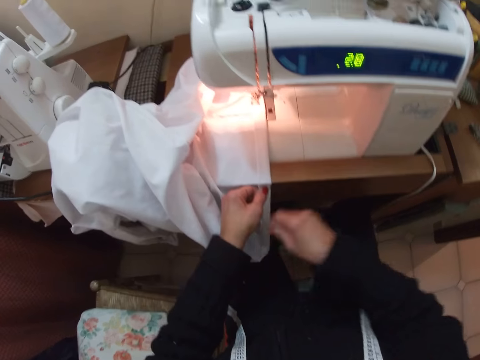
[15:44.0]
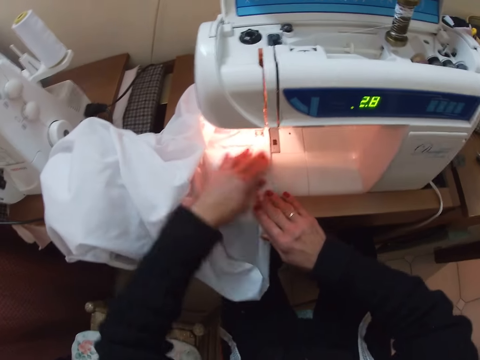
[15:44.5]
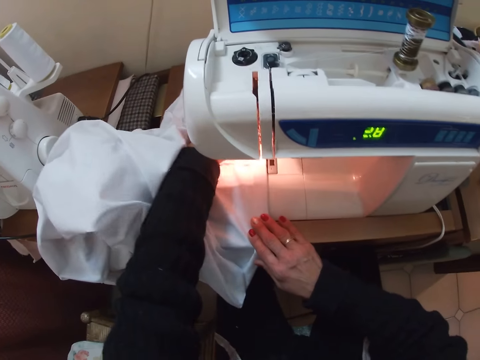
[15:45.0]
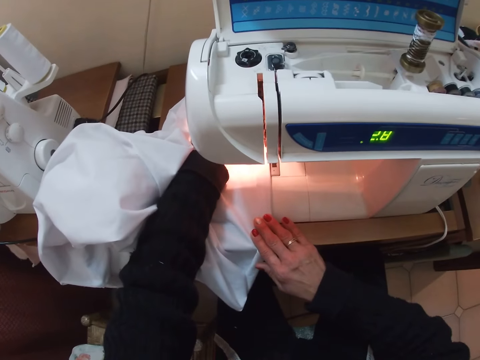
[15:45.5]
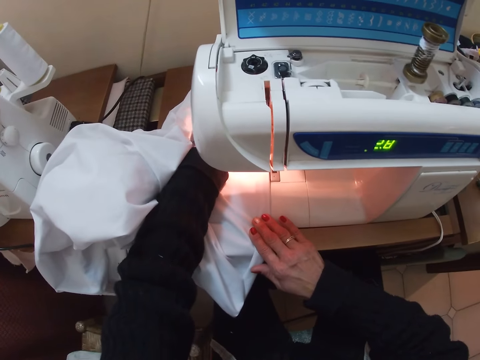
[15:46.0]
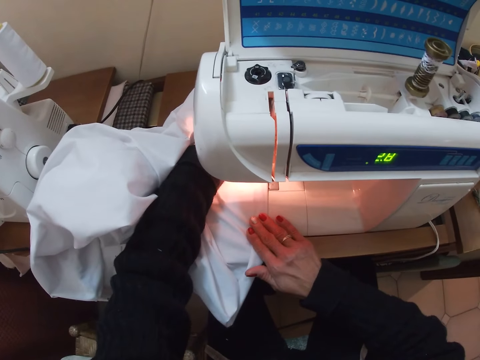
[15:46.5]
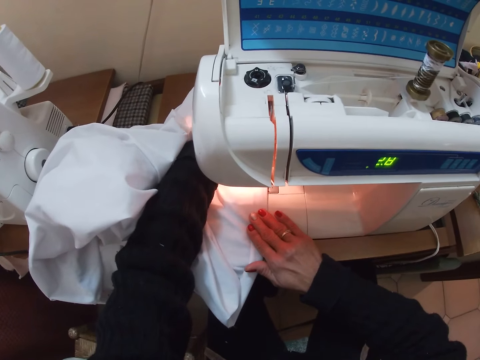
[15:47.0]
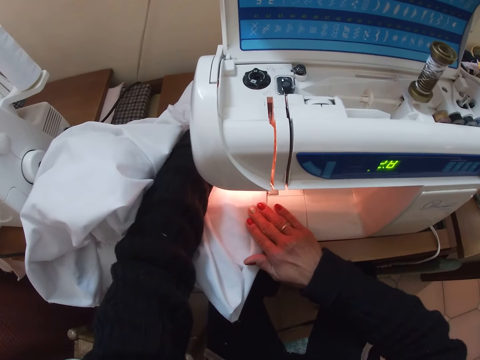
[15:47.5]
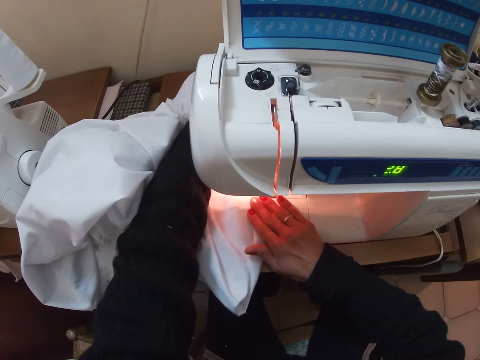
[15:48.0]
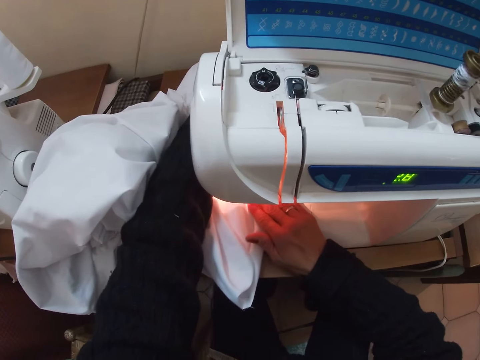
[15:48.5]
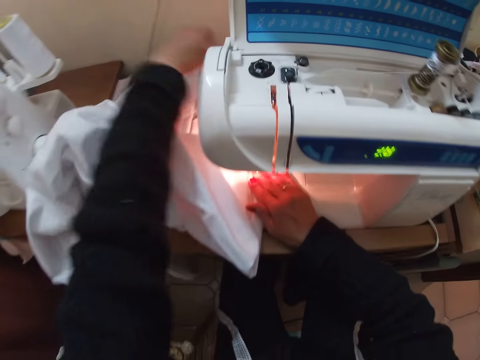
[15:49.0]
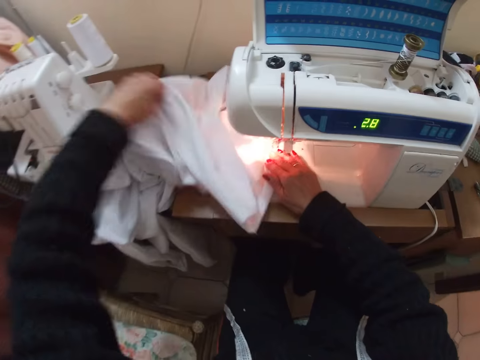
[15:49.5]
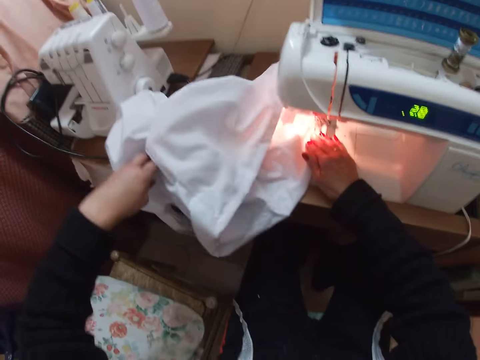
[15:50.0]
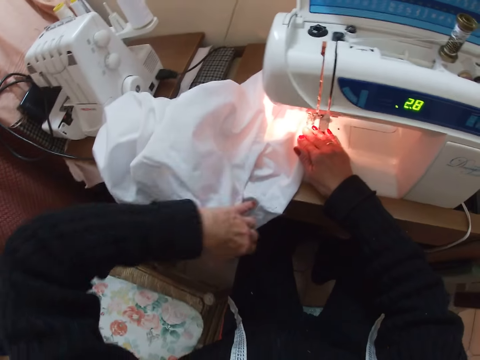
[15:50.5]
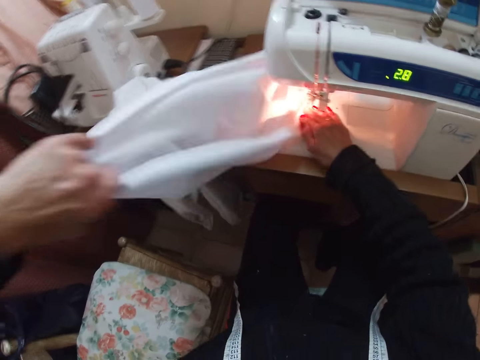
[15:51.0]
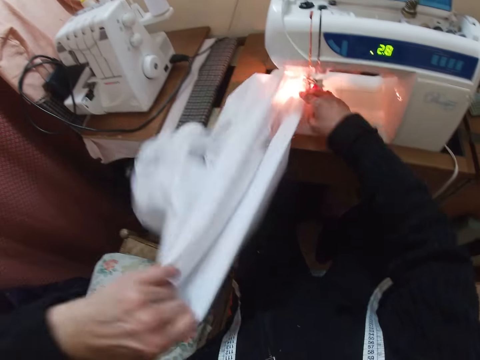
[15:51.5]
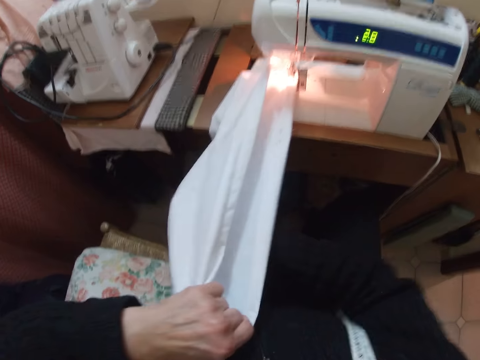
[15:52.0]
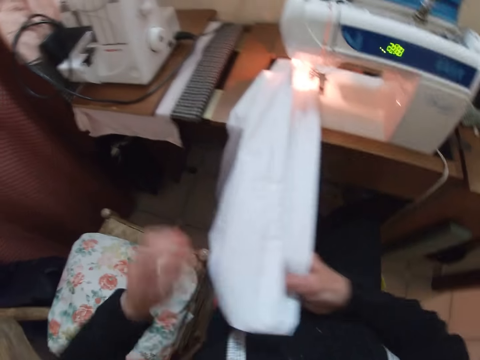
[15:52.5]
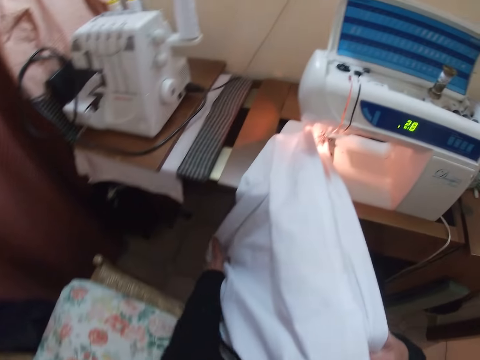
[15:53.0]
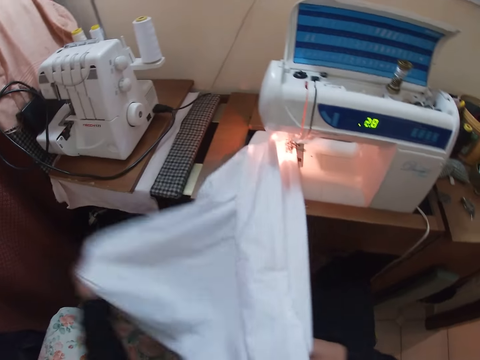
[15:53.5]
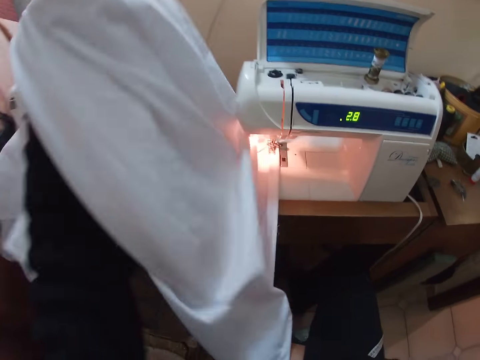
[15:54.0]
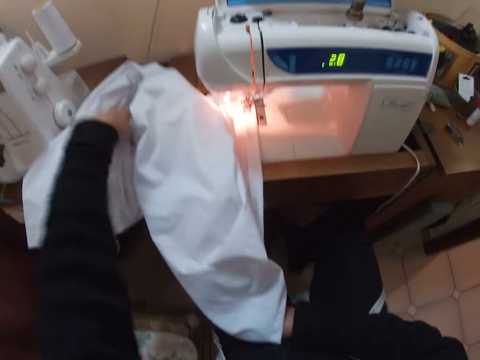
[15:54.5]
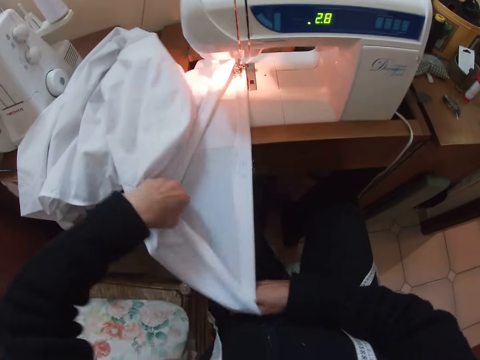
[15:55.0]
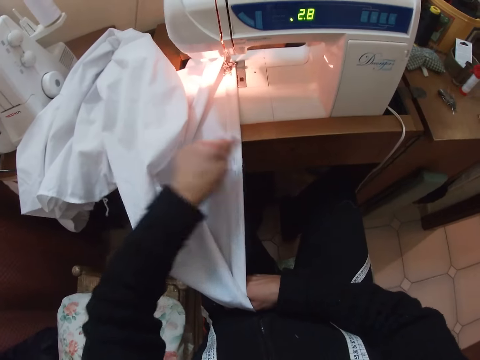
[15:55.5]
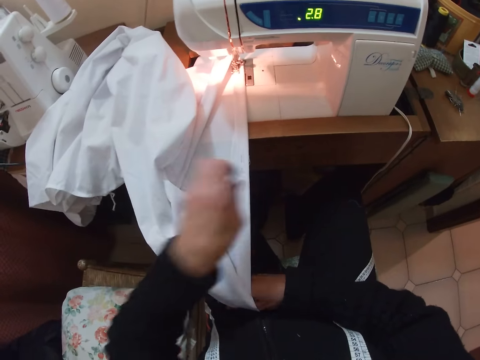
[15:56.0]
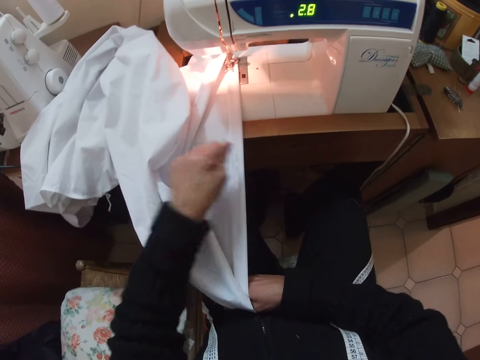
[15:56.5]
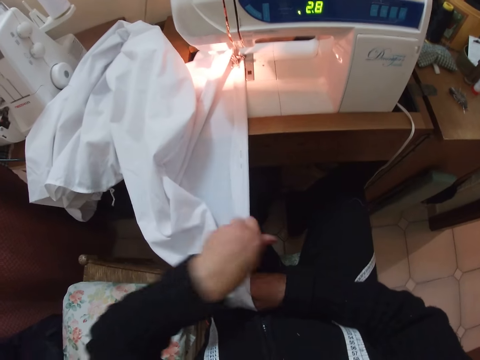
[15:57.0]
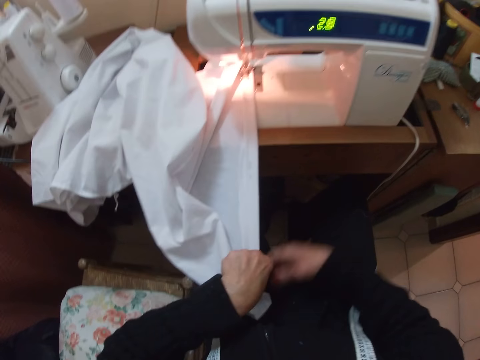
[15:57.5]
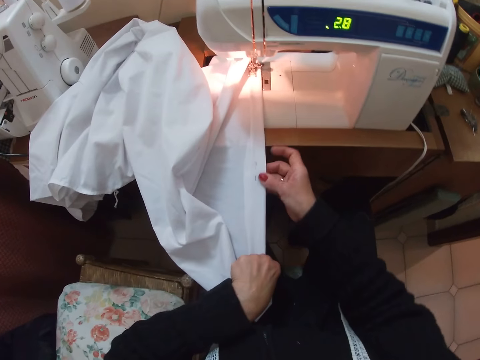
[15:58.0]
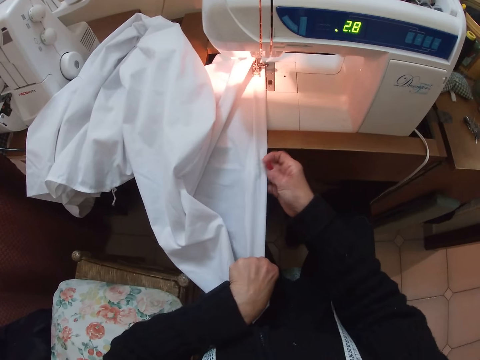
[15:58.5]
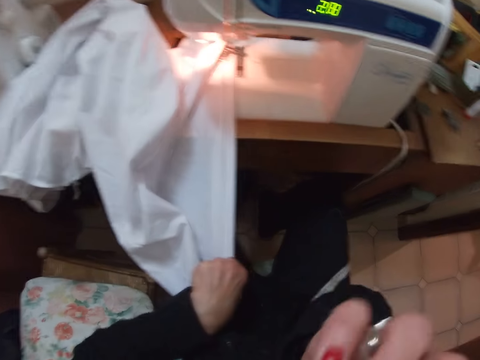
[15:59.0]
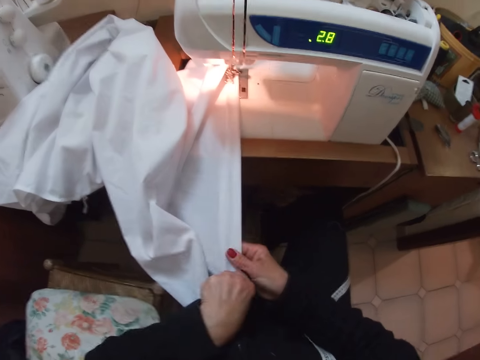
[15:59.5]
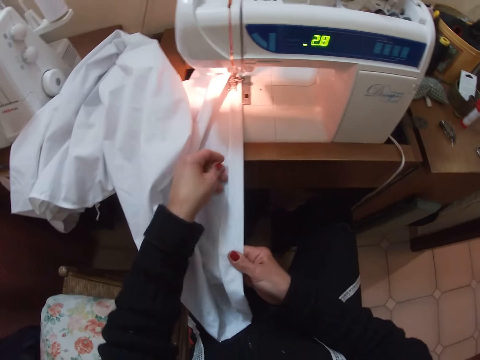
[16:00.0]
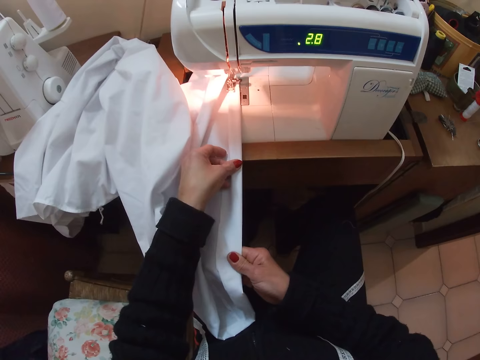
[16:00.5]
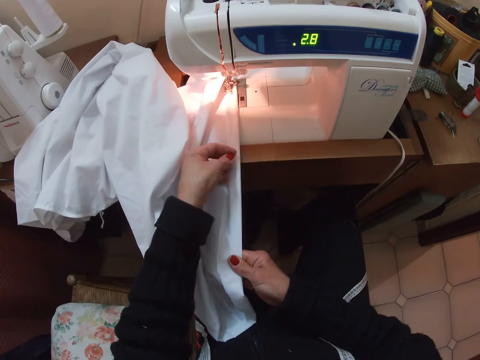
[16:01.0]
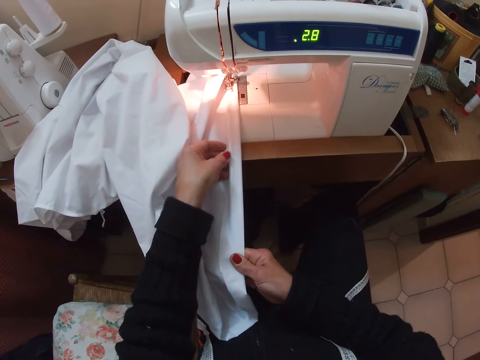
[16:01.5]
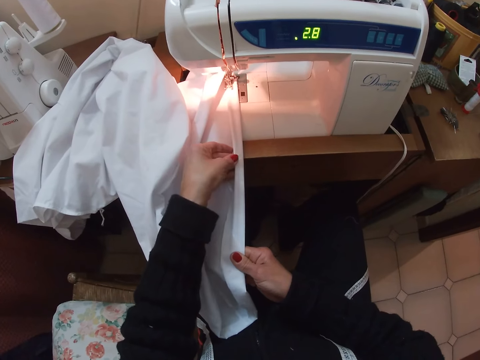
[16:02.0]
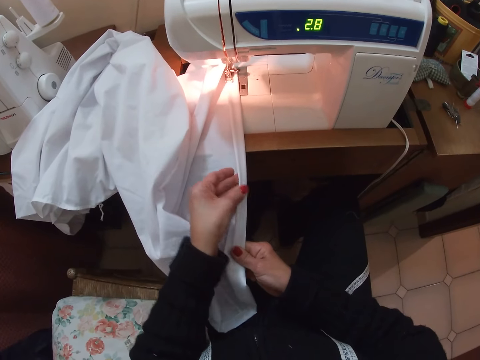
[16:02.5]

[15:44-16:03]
The camera wearer sews the cloth with a sewing machine. They turn the cloth. They adjust the cloth. They remove dirt from the cloth. They remove a pin from the cloth. They fold the cloth. They adjust the cloth.

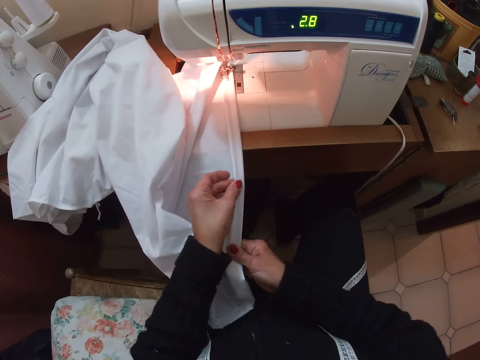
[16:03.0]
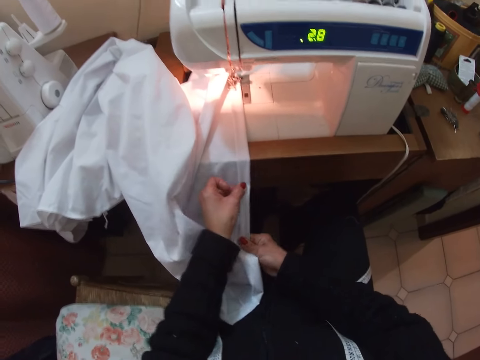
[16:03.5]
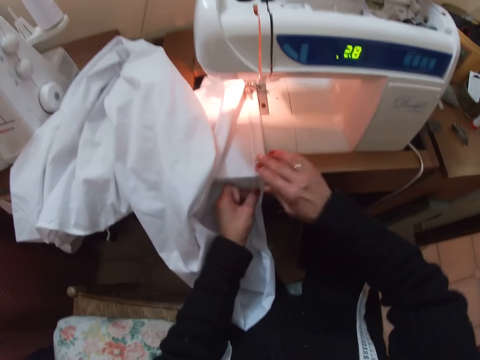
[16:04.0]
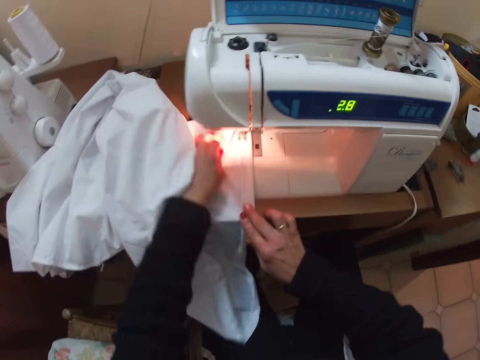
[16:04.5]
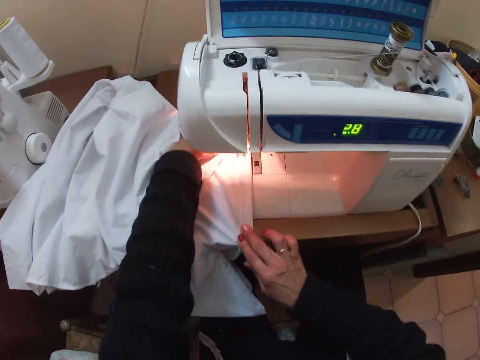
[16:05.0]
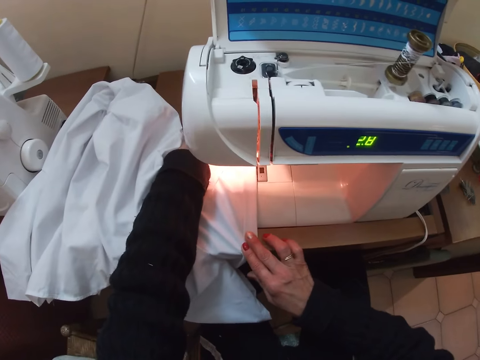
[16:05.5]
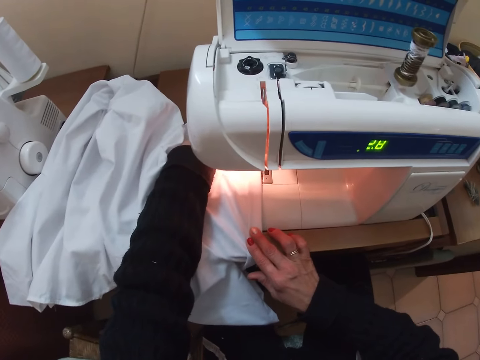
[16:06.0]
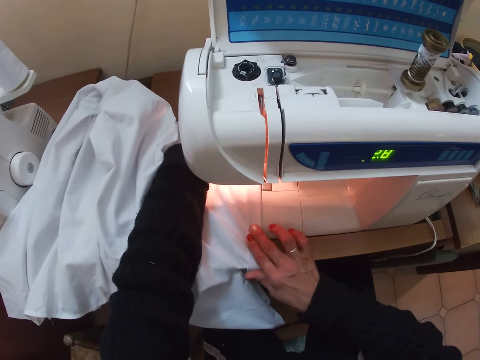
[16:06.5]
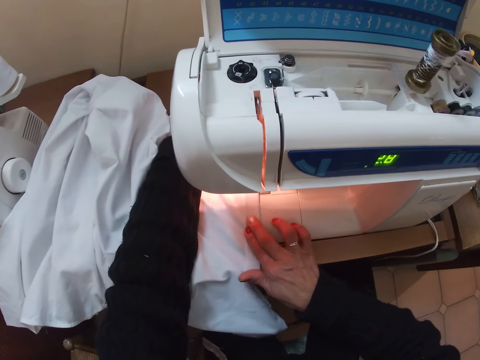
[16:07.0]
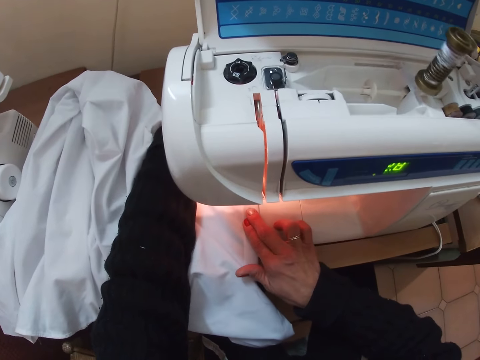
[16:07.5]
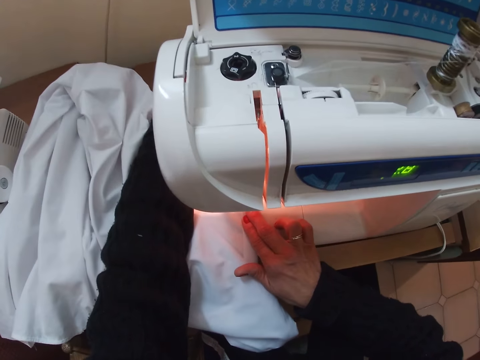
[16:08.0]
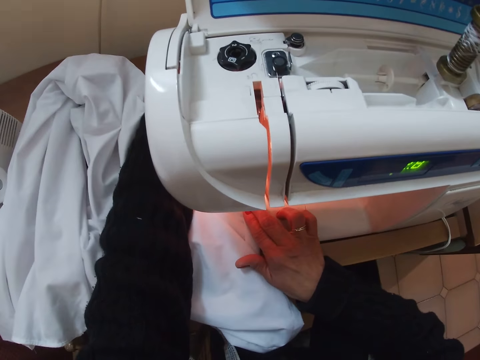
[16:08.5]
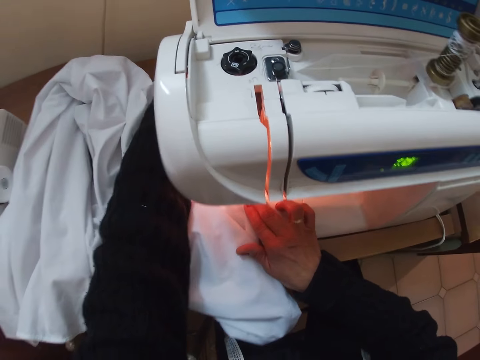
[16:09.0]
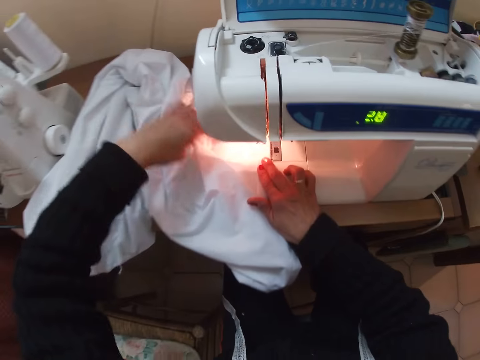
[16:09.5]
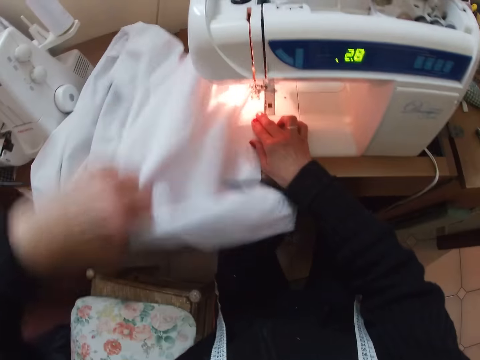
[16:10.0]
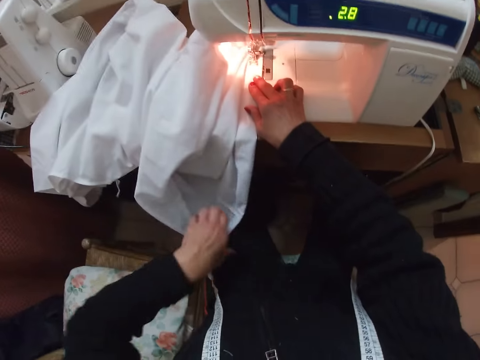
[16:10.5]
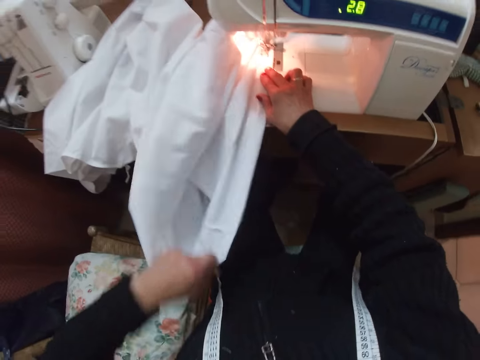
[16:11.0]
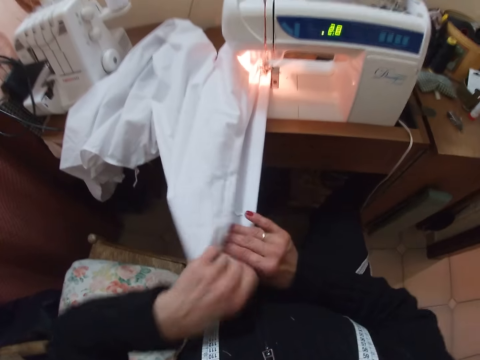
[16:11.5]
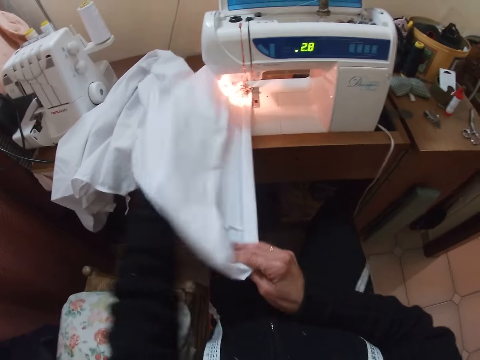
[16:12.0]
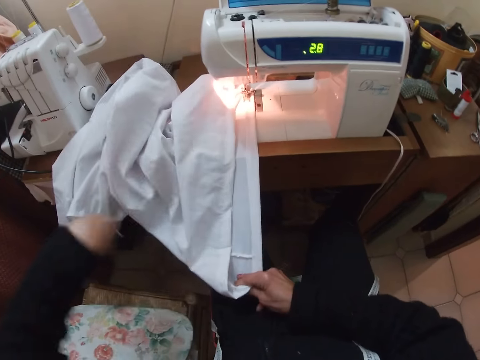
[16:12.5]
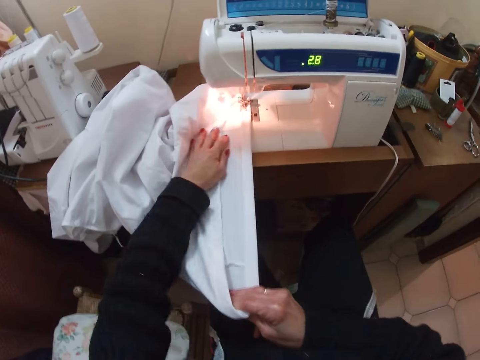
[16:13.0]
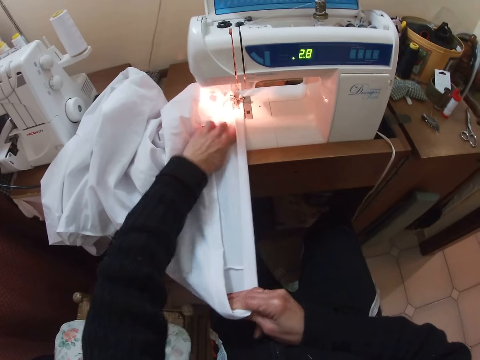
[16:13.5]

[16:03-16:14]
The camera wearer sews the cloth with a sewing machine. They turn the cloth. They adjust the cloth.
